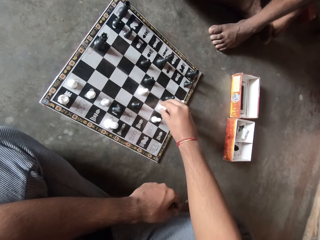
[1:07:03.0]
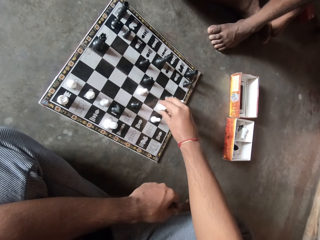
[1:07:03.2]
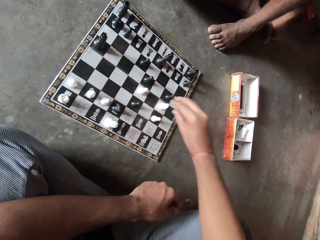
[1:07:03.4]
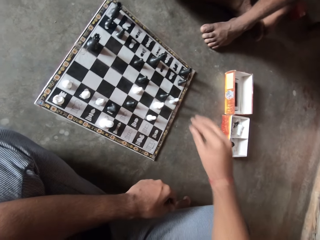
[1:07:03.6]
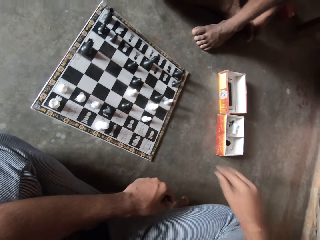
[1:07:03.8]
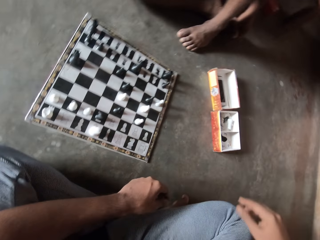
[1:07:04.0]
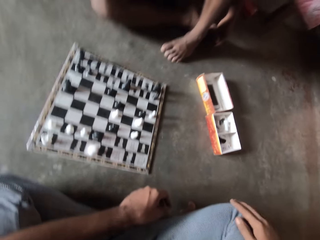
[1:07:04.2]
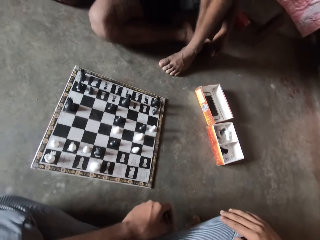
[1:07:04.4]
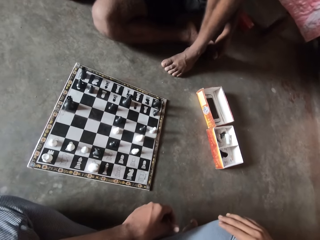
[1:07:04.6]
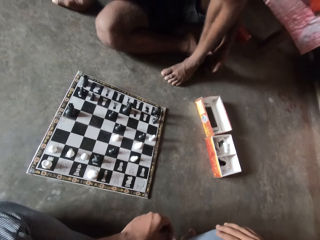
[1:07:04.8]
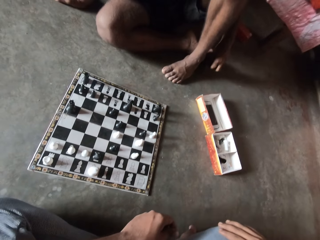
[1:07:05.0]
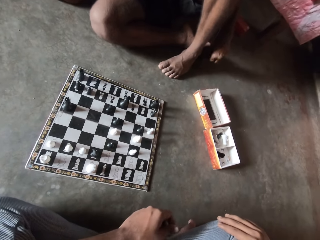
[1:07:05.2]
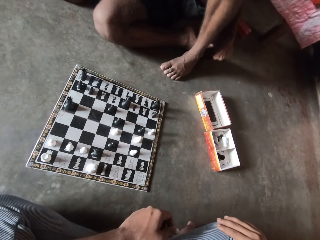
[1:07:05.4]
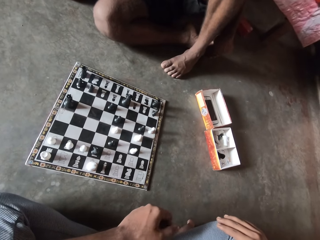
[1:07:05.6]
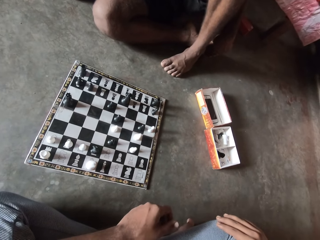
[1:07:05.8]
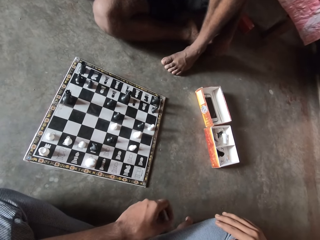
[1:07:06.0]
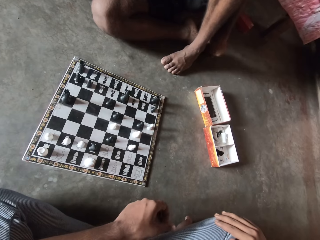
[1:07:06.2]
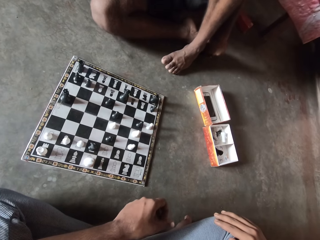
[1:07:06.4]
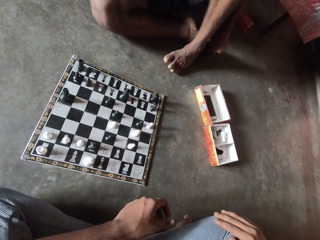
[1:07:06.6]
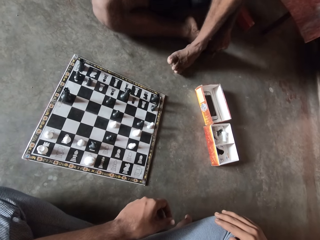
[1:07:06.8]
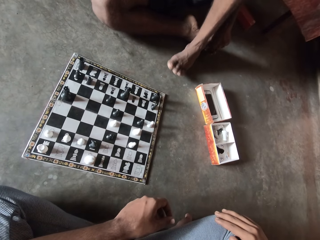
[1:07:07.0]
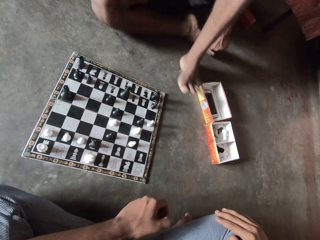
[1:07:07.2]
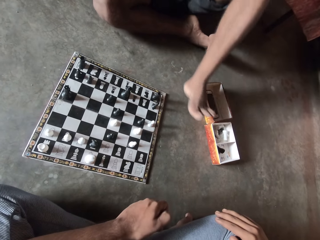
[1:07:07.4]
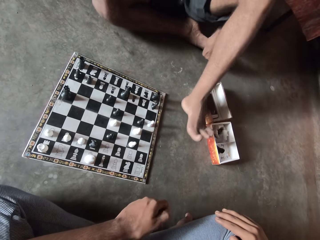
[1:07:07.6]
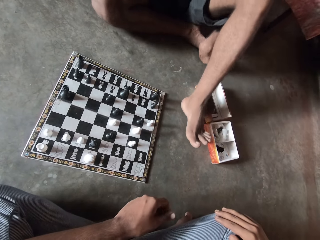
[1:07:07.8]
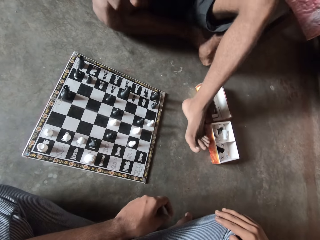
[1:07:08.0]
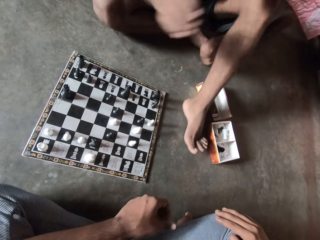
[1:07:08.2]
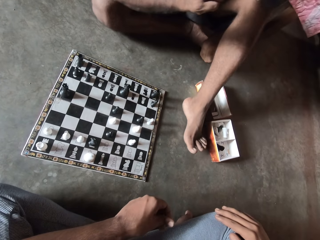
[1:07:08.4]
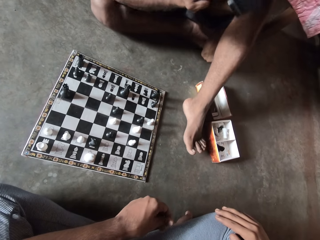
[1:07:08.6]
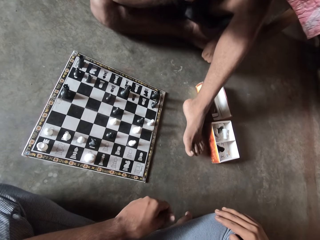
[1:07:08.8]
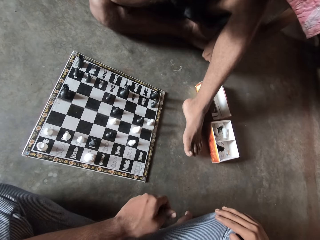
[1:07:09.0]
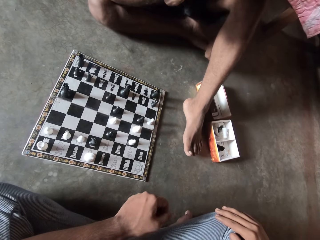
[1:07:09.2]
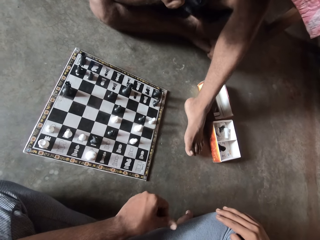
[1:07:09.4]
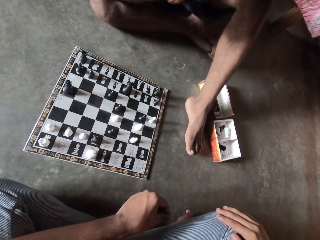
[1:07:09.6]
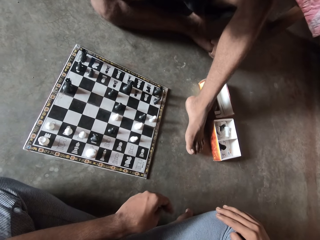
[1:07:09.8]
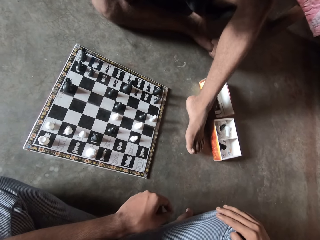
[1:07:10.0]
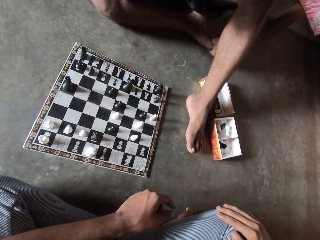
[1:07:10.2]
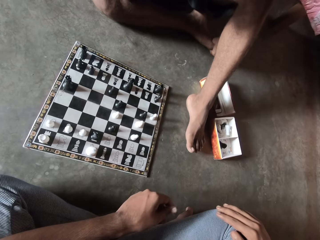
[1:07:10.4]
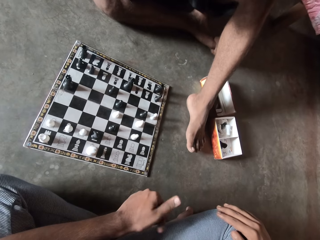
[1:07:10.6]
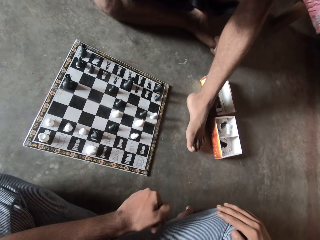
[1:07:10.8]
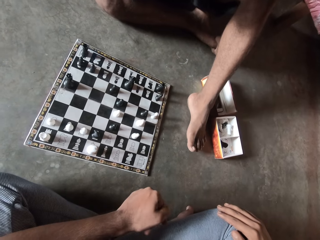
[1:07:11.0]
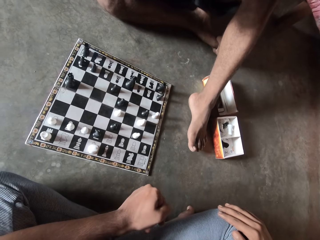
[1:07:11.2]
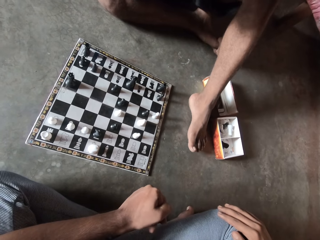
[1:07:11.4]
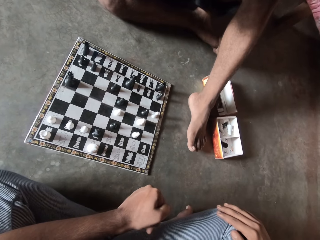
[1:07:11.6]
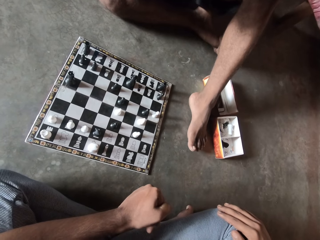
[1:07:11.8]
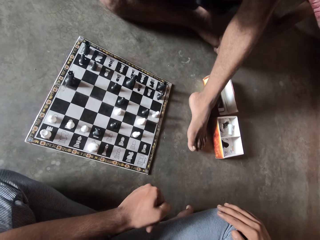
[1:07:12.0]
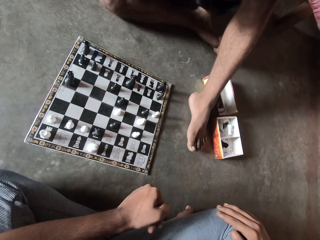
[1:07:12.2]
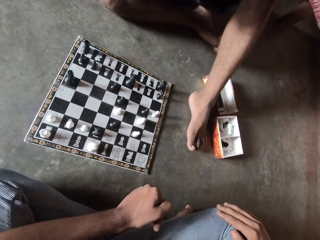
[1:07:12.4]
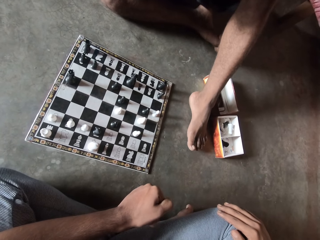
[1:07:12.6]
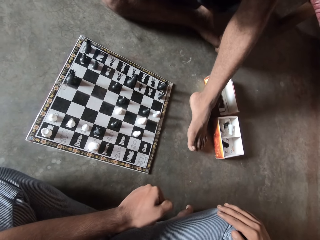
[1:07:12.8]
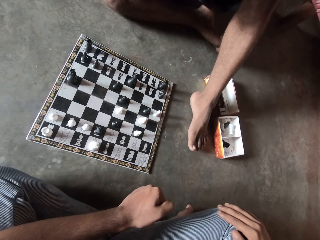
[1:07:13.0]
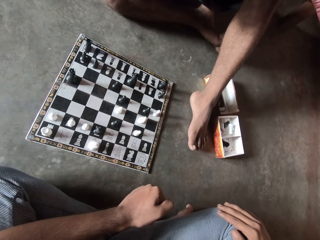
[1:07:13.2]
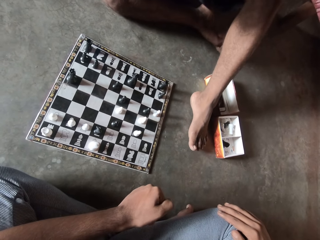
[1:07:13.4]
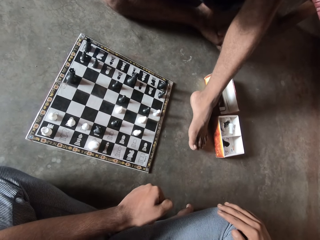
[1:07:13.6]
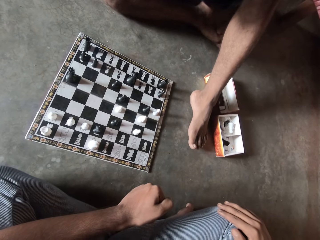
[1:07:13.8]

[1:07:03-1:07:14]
The camera wearer drops the white chess piece on the chess board. He pulls his hand off the chess piece. He holds his leg. He rubs his finger.

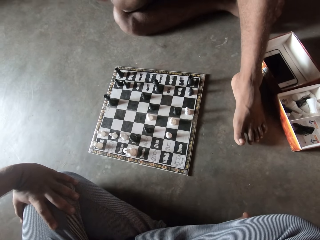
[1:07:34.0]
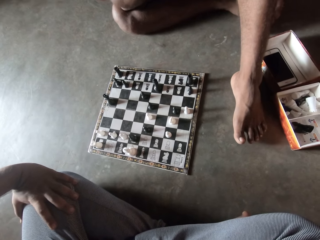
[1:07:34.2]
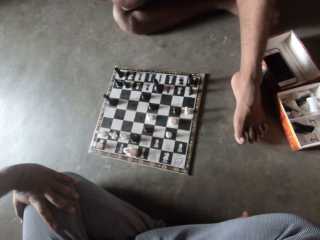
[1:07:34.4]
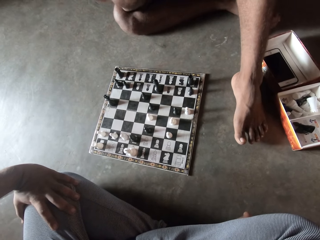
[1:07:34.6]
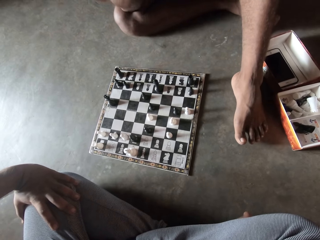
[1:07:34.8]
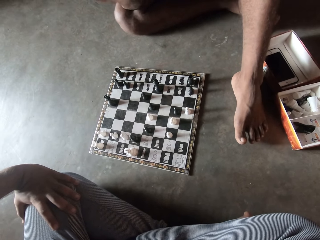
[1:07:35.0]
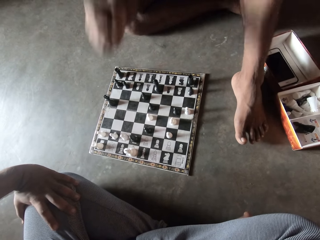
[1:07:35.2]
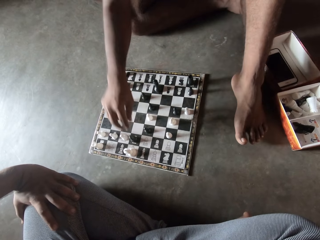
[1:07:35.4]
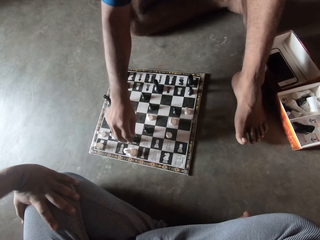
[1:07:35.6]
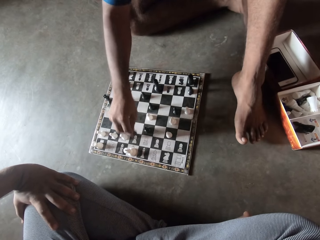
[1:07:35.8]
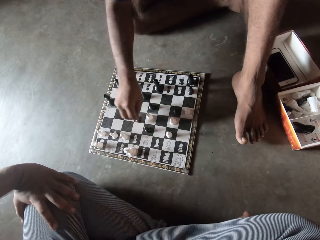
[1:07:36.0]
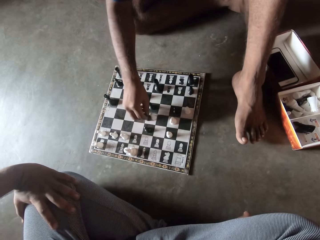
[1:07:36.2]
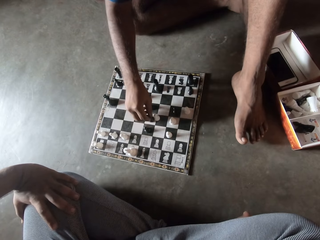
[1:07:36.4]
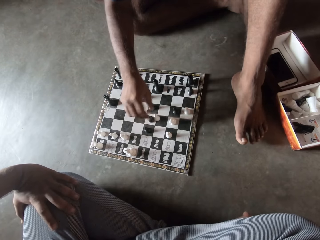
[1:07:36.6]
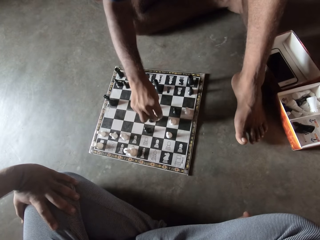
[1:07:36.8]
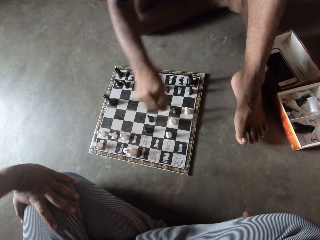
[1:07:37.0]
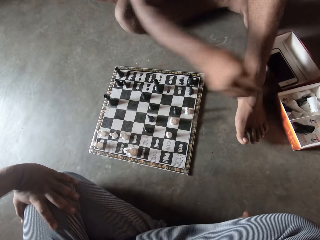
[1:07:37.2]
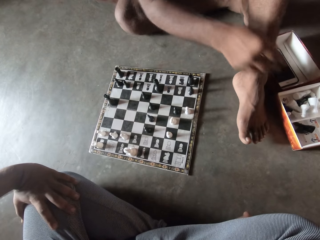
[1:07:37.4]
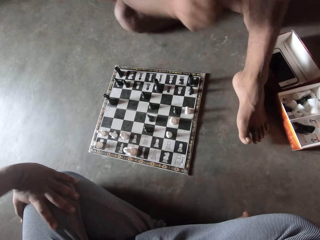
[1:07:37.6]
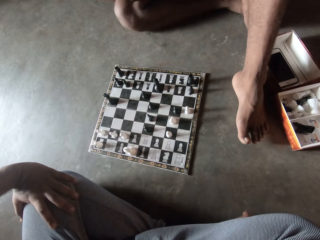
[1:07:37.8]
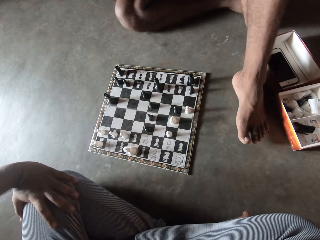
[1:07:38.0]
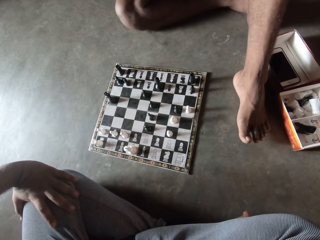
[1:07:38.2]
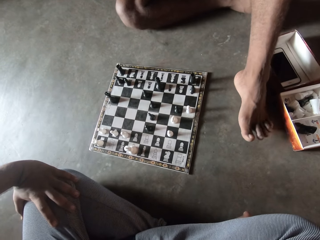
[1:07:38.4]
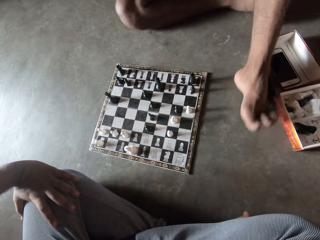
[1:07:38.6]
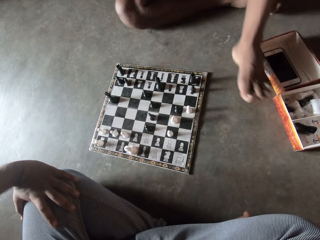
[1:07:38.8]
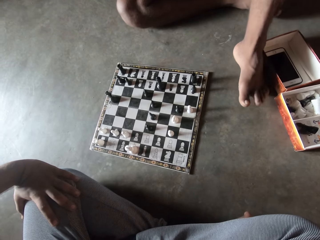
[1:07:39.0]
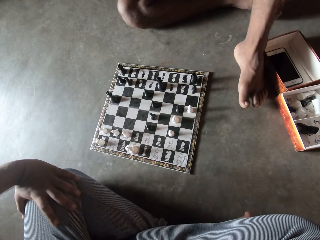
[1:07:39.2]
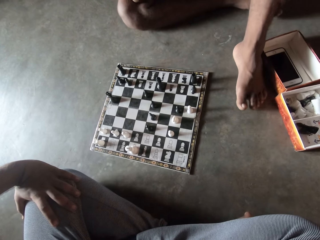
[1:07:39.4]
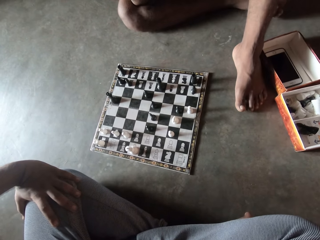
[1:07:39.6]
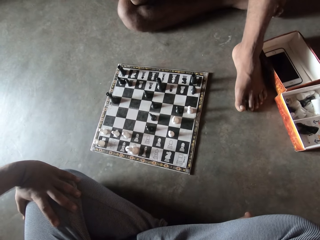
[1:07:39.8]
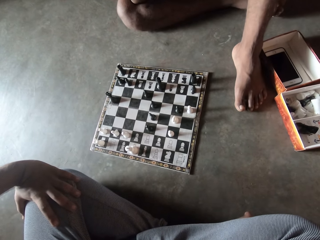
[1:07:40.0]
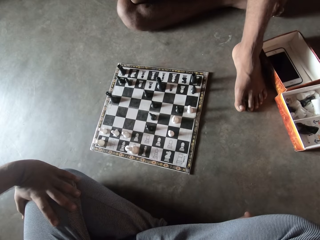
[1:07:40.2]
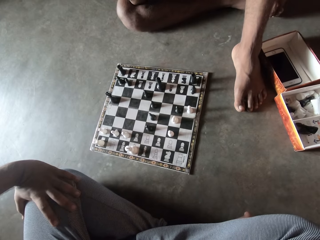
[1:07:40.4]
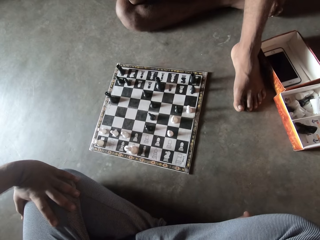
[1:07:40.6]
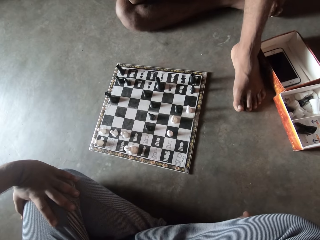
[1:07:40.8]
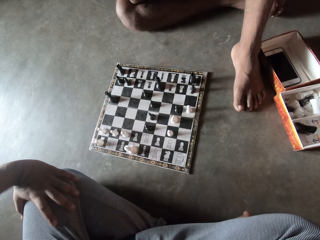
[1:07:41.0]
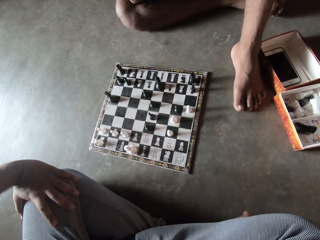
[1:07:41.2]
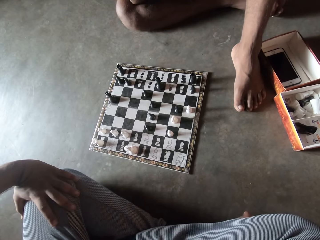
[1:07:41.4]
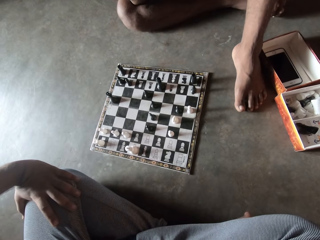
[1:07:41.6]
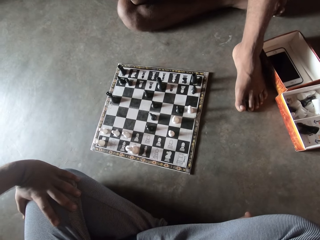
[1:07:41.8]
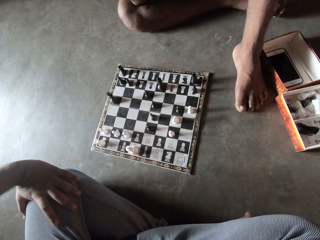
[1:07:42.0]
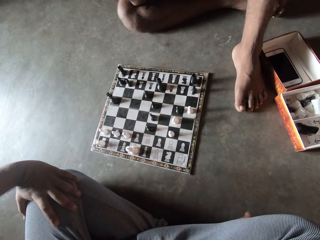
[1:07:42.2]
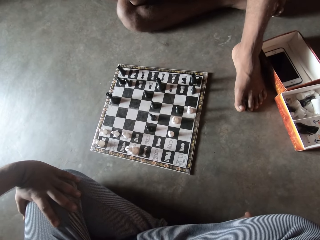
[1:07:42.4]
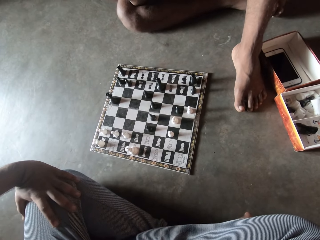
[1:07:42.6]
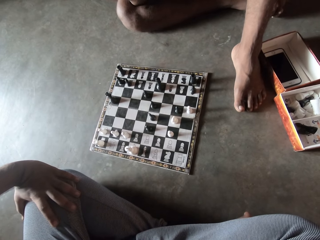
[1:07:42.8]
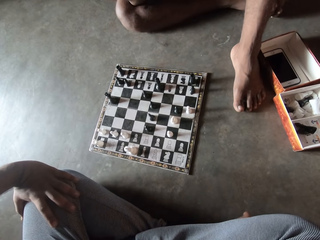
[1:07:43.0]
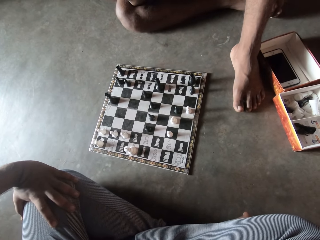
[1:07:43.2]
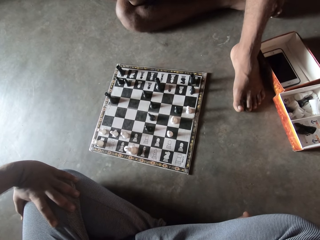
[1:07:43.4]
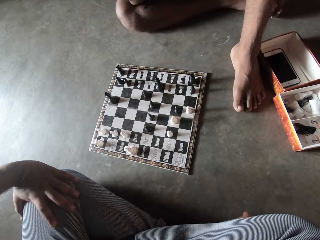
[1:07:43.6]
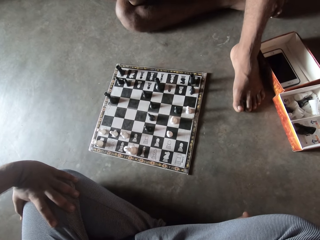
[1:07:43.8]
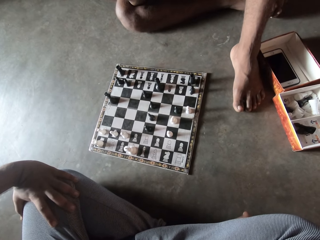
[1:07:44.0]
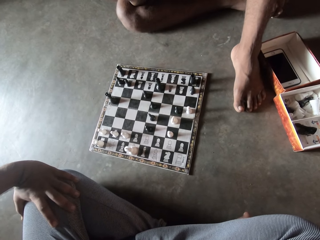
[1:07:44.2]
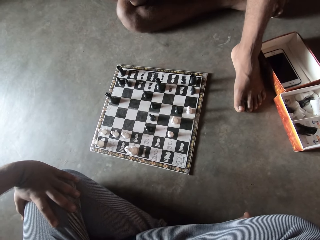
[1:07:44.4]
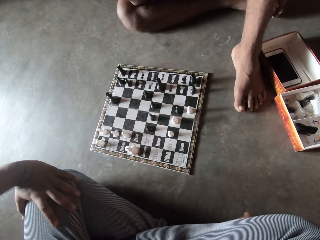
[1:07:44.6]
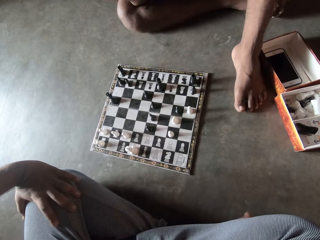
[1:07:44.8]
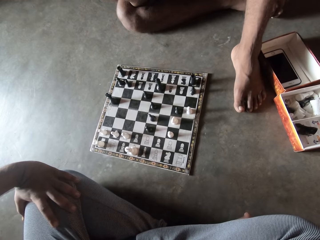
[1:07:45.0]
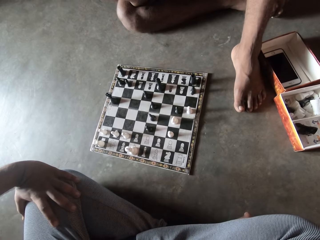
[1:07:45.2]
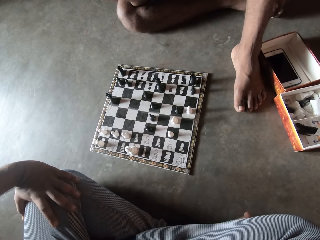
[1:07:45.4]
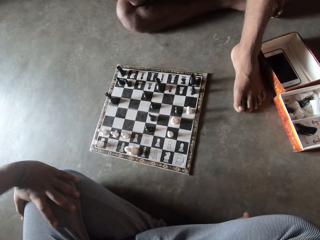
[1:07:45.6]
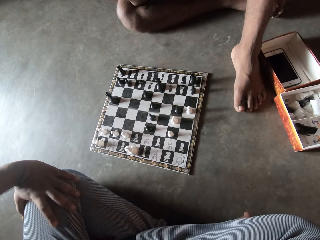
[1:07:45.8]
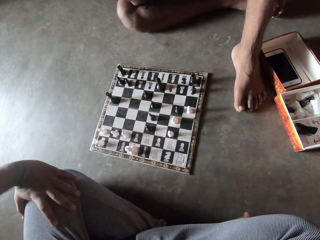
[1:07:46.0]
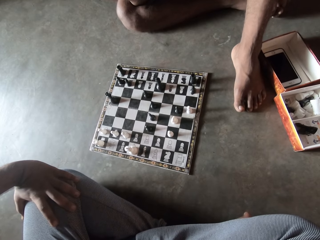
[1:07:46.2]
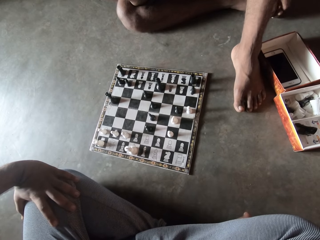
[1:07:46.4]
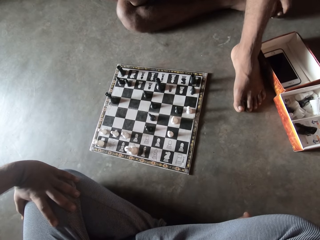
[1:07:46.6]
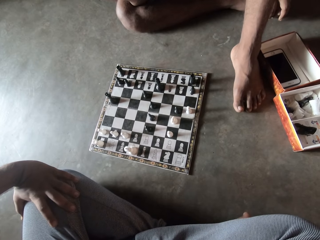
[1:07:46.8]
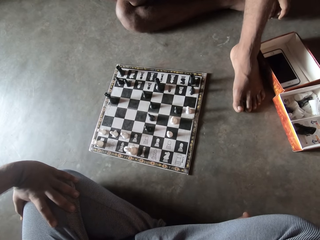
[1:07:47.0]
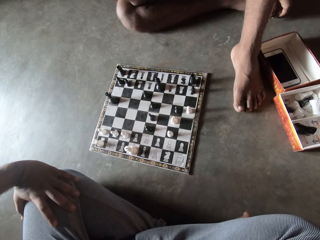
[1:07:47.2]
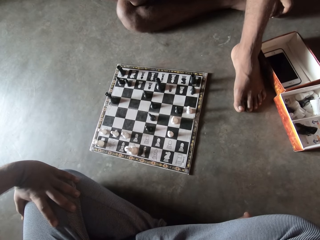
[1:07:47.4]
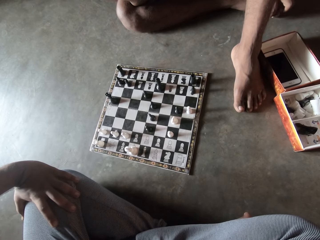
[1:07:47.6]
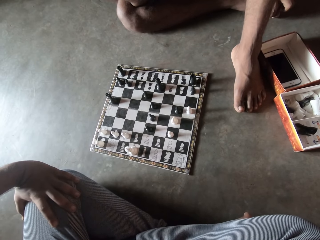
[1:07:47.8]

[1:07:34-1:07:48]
A person plays a move. The person picks up a game piece from the chess board and drops the game piece in the box.
